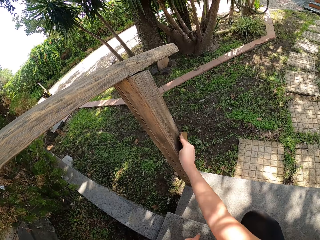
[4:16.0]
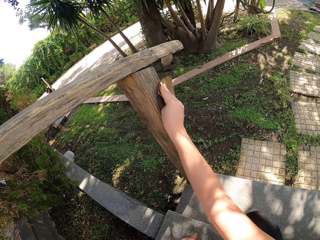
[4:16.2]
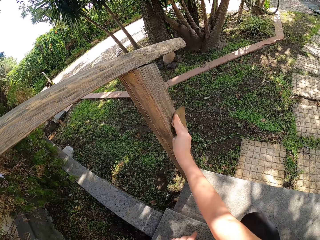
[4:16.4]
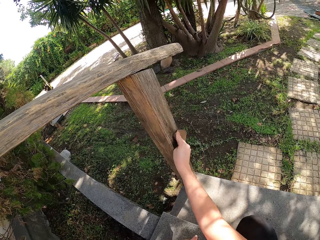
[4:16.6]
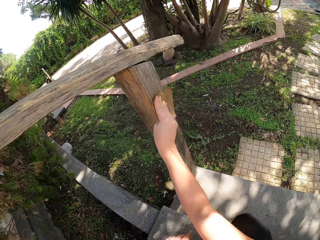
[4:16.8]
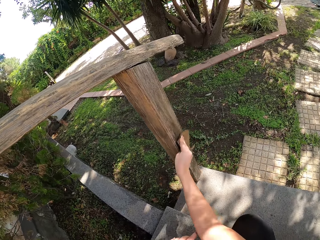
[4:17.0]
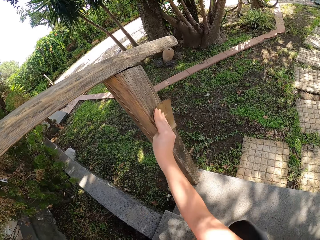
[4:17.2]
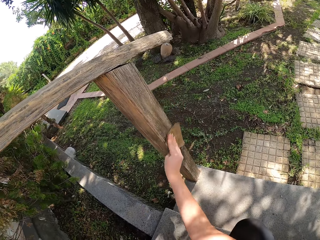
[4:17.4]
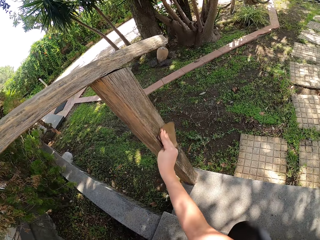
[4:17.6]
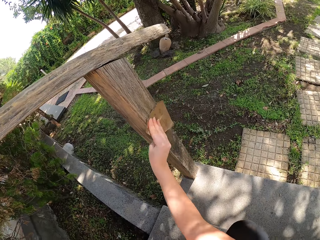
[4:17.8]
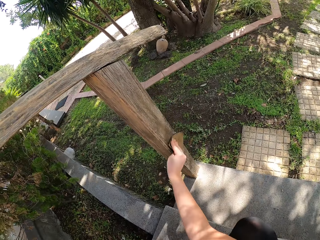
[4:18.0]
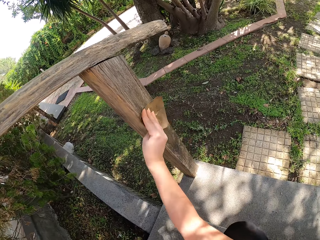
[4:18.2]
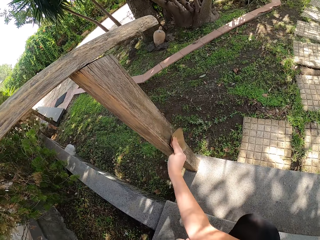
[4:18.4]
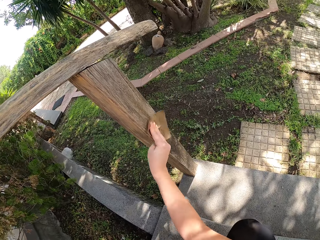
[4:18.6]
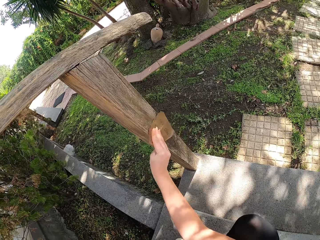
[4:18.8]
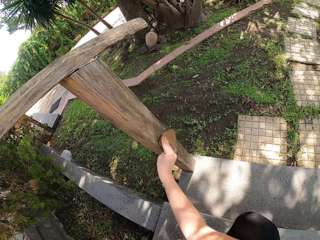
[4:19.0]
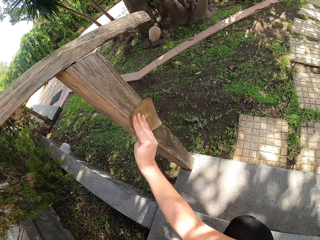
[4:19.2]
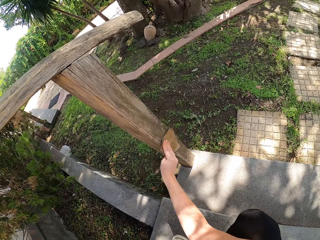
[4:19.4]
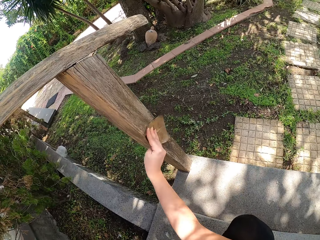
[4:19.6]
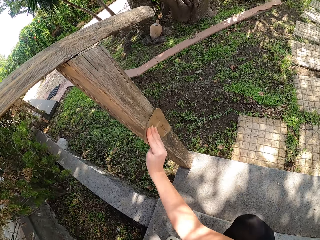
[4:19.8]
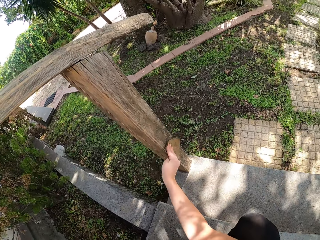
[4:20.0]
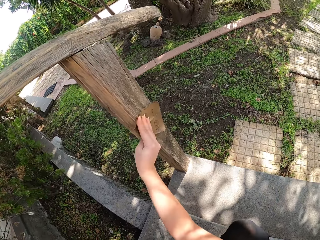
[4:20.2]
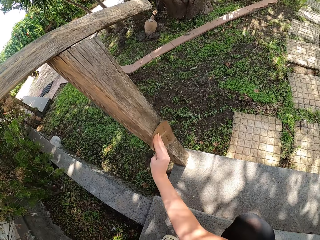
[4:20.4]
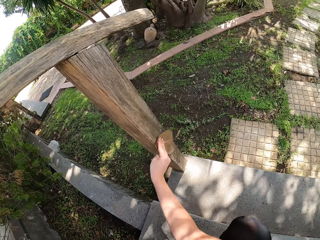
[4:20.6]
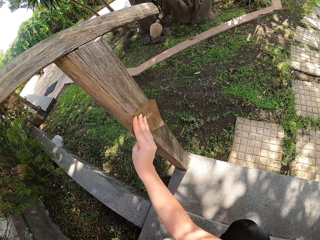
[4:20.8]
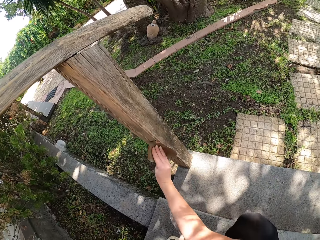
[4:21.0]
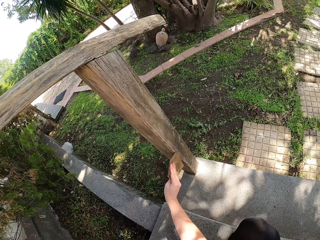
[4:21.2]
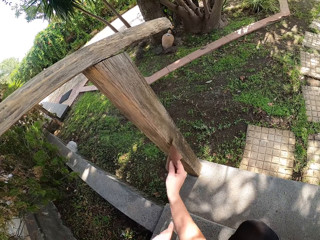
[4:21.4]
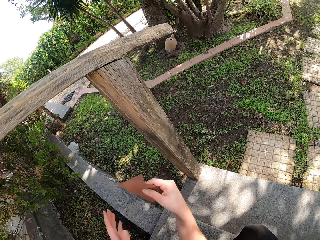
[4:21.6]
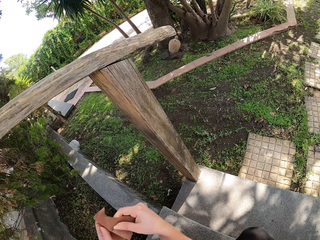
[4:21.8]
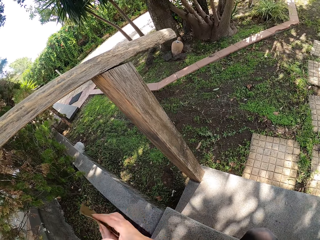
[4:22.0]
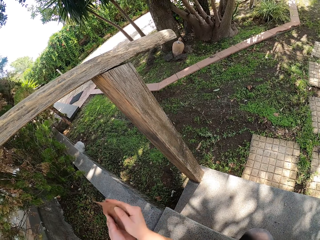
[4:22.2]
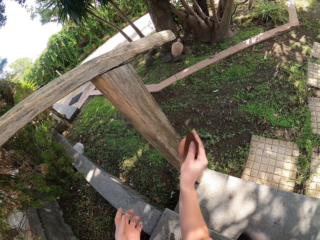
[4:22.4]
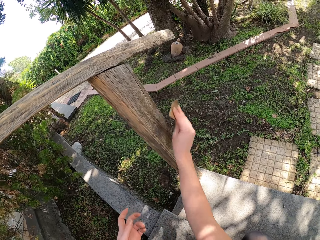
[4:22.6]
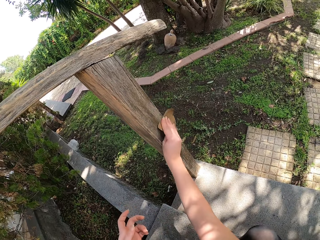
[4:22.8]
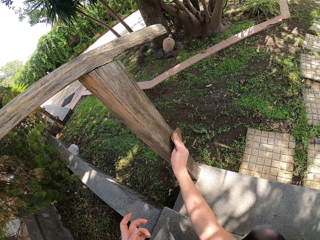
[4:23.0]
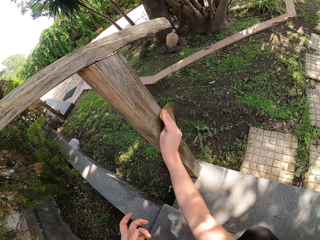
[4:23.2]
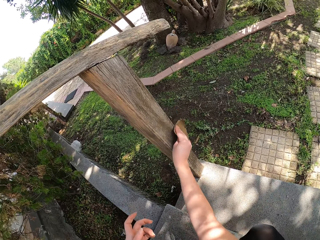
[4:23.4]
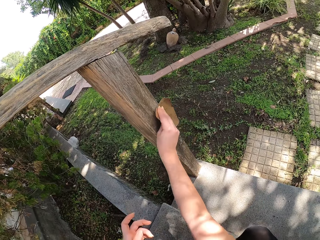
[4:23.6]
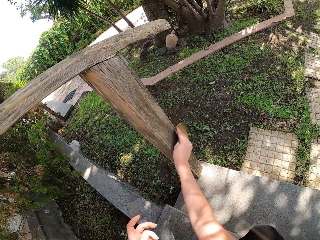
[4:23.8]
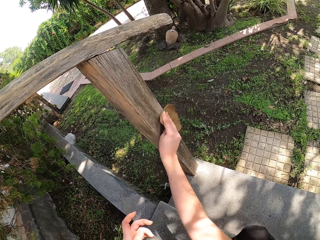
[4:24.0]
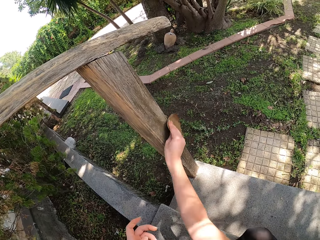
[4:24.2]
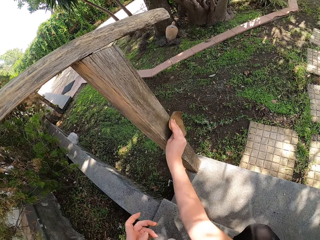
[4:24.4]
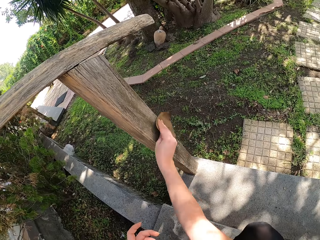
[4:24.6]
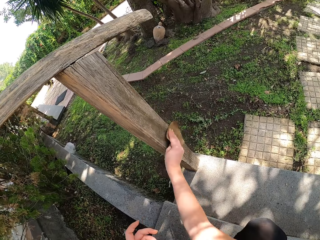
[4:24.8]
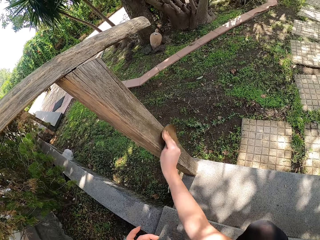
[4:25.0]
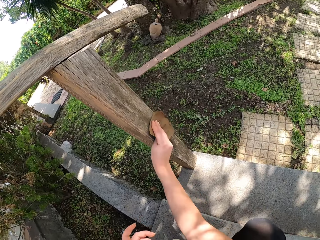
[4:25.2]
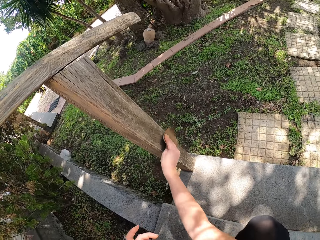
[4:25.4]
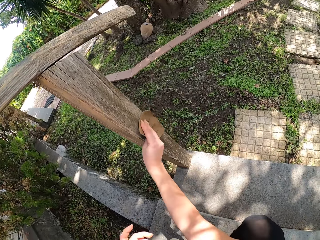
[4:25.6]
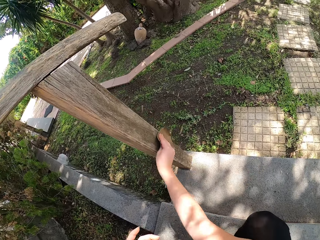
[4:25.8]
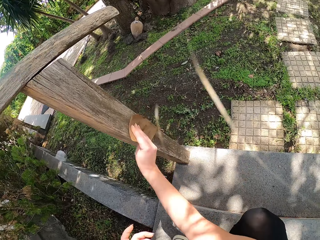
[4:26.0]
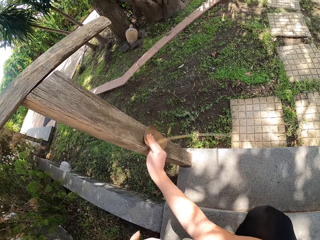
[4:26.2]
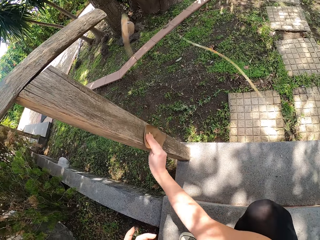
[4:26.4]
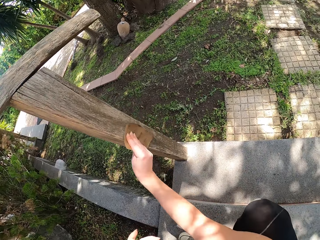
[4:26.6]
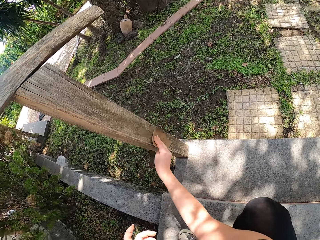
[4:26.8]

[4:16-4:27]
The camera wearer touches the sandpaper with the other hand. They smooth the timber with the sandpaper.

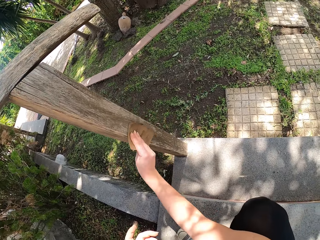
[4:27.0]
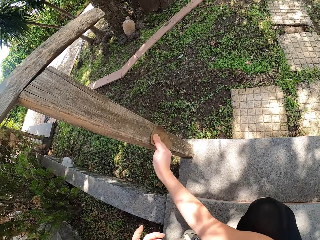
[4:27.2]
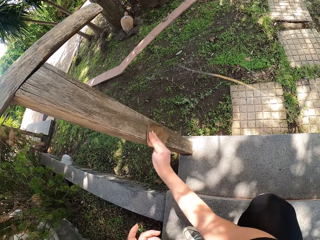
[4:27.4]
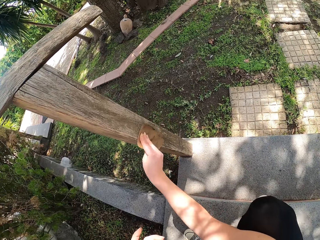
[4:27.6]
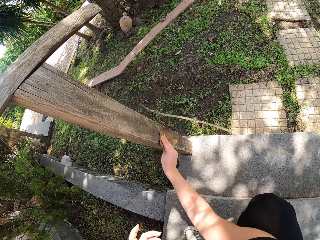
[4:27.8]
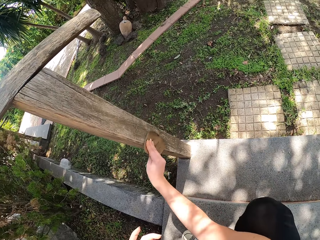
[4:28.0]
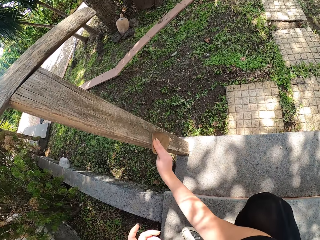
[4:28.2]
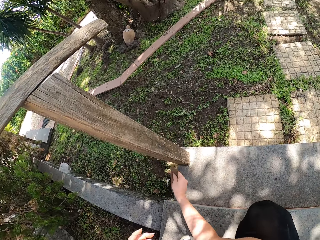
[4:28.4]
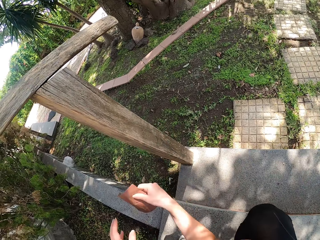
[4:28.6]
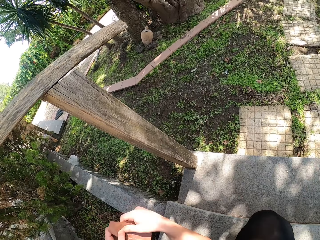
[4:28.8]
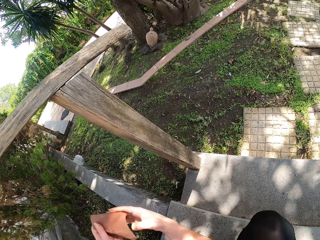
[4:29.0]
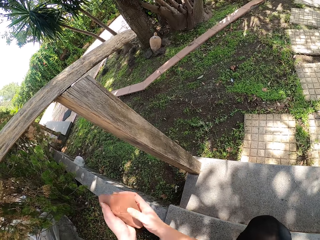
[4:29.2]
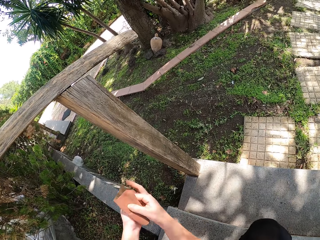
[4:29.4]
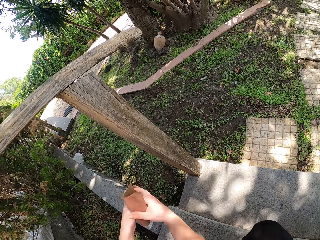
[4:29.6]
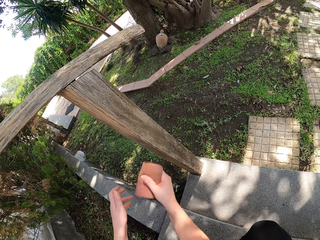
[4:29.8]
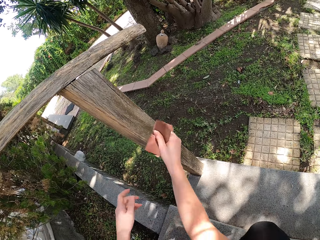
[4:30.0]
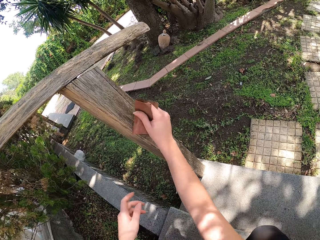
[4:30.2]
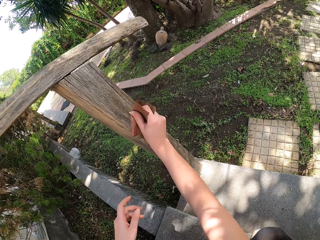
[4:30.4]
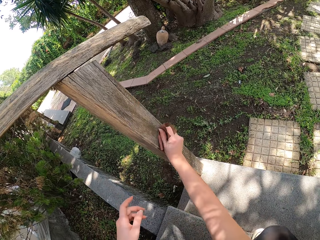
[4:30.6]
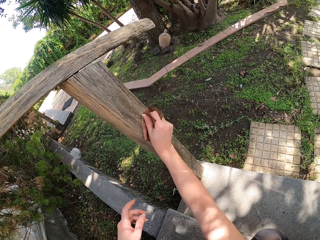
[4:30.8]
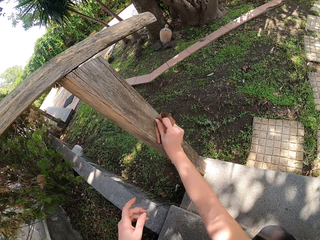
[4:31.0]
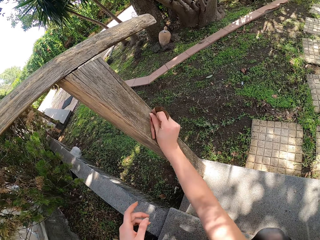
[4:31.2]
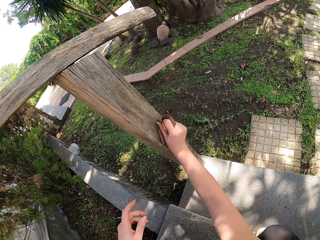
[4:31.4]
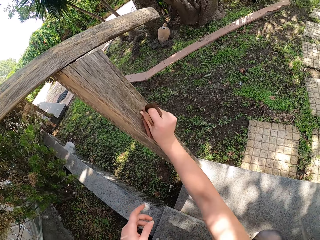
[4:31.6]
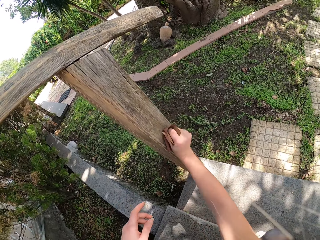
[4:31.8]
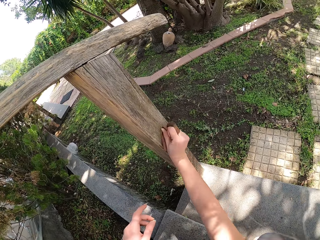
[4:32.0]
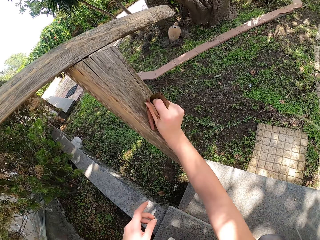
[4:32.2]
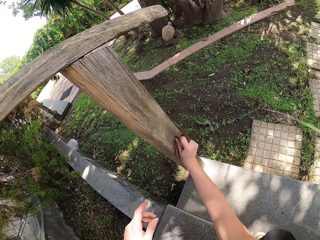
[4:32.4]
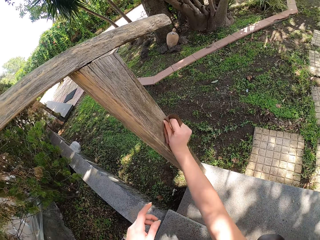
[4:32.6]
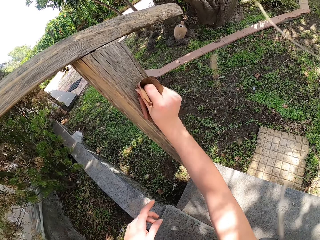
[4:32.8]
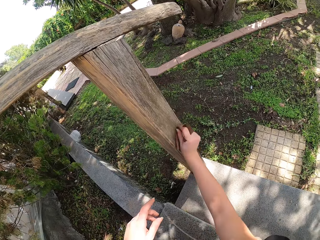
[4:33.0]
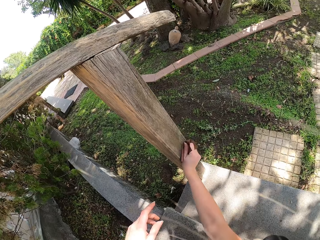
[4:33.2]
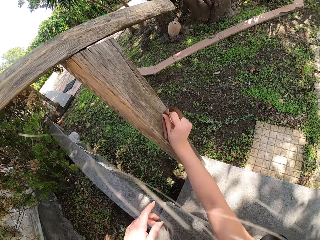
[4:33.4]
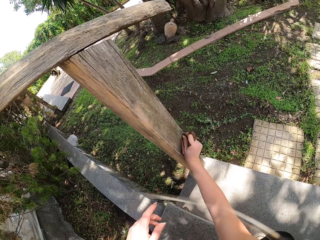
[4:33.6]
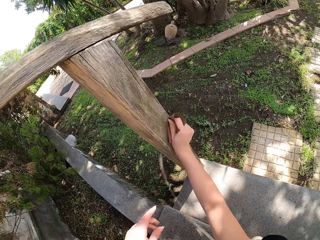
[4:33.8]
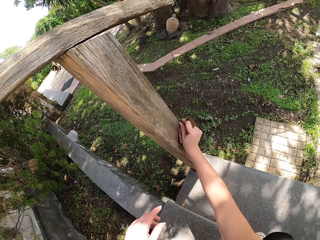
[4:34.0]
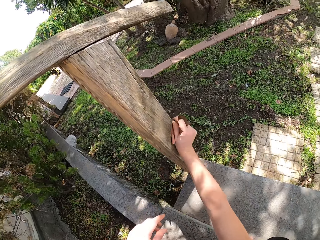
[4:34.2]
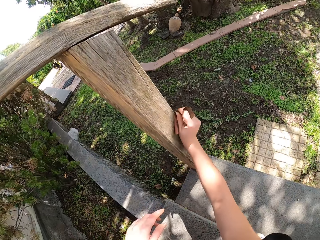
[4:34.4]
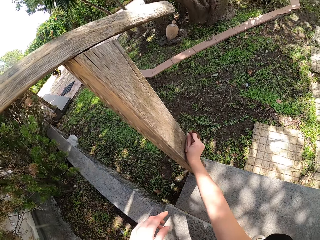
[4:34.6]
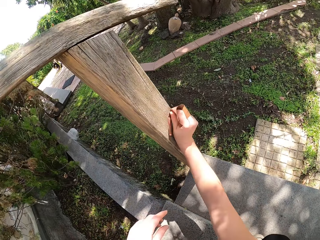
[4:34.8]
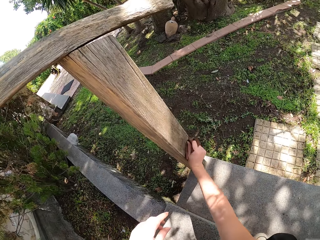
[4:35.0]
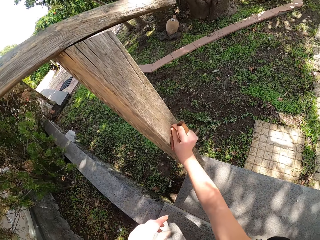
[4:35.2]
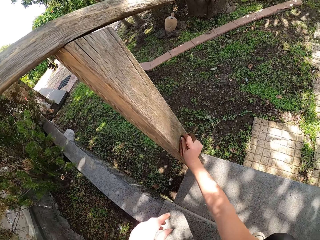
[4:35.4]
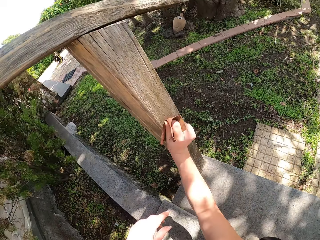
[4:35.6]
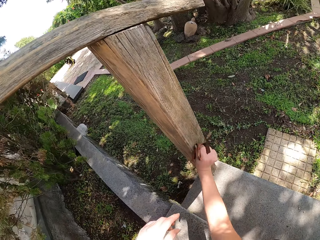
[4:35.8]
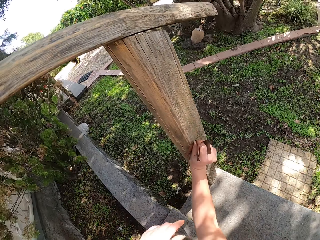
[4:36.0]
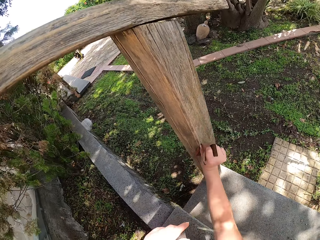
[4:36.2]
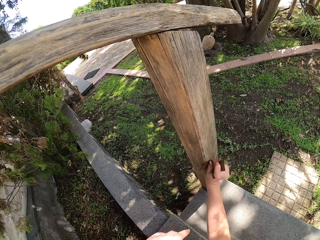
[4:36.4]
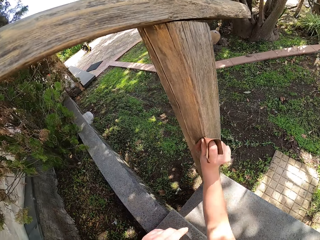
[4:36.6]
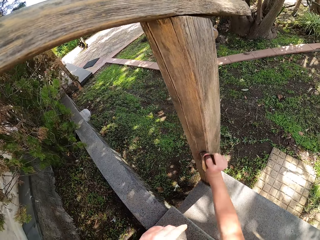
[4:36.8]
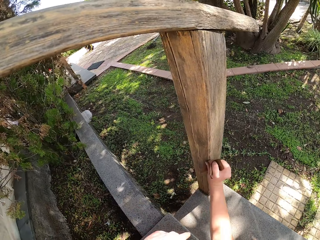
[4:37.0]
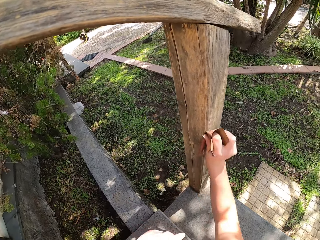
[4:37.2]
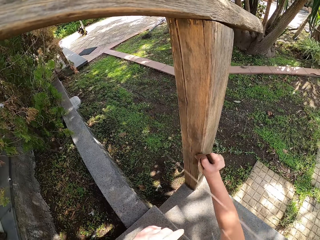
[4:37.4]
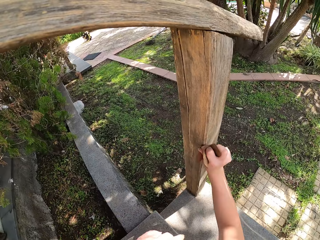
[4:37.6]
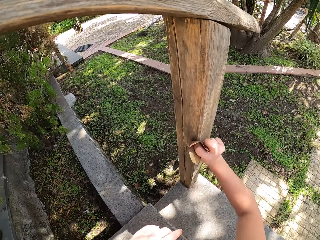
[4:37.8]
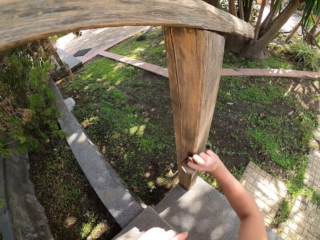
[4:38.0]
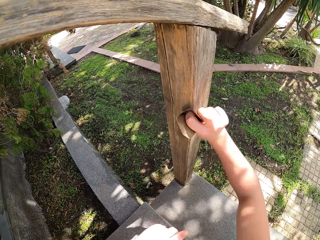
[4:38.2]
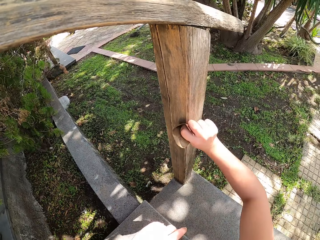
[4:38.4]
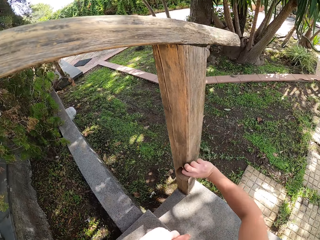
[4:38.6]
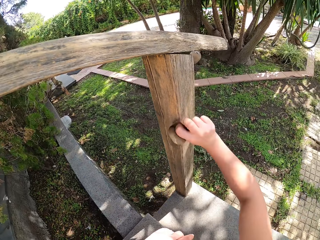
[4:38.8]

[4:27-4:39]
The camera wearer folds the sandpaper. They smooth the timber with the sandpaper.
